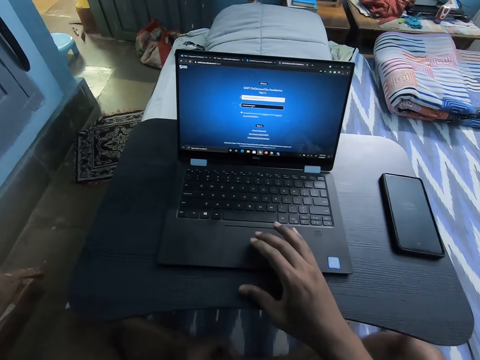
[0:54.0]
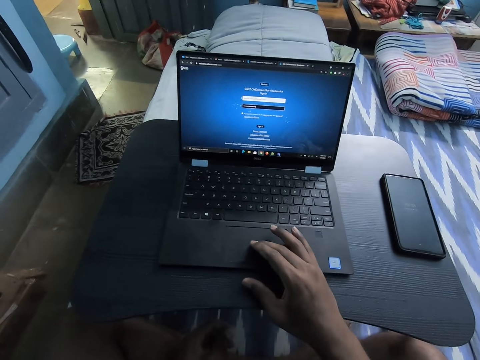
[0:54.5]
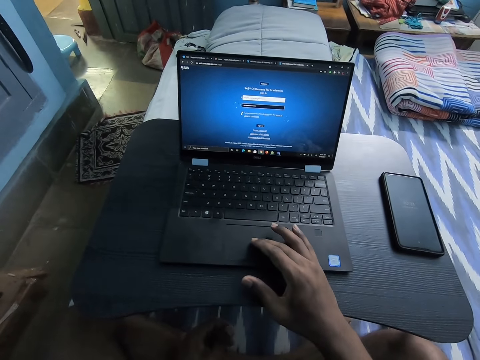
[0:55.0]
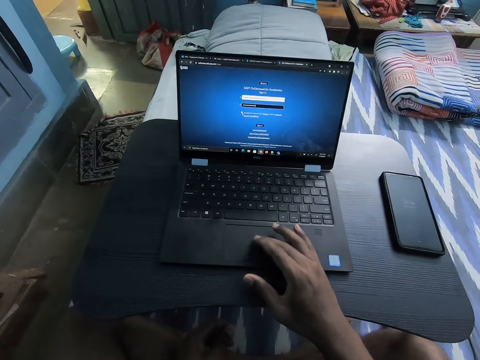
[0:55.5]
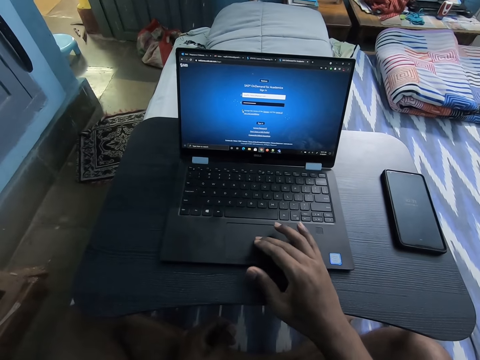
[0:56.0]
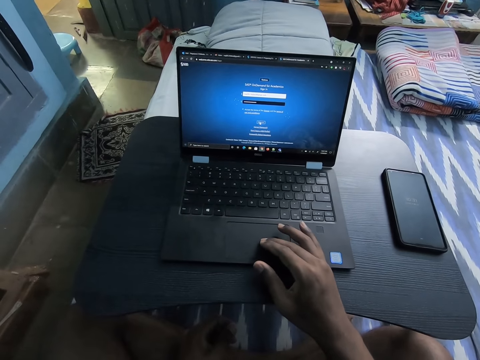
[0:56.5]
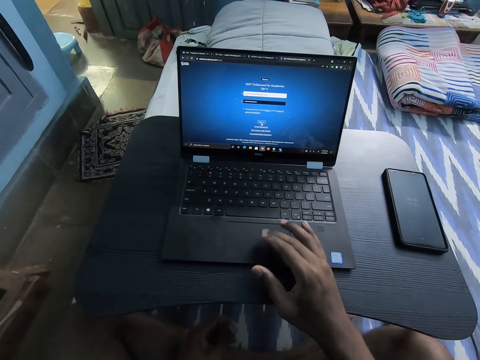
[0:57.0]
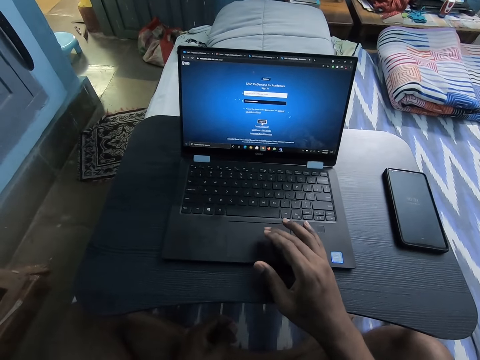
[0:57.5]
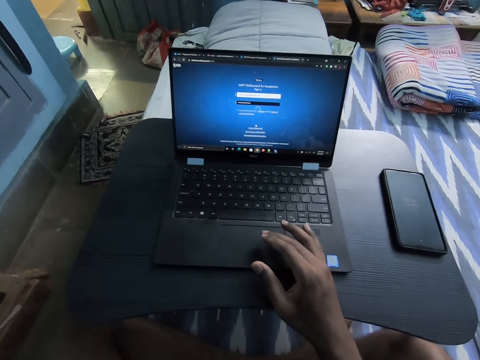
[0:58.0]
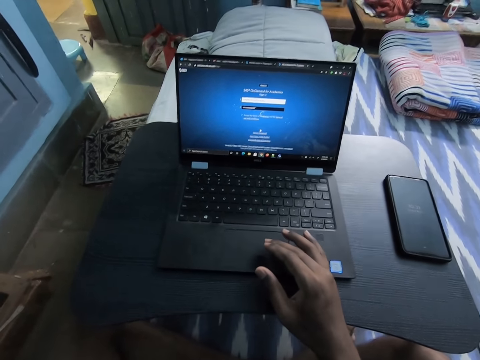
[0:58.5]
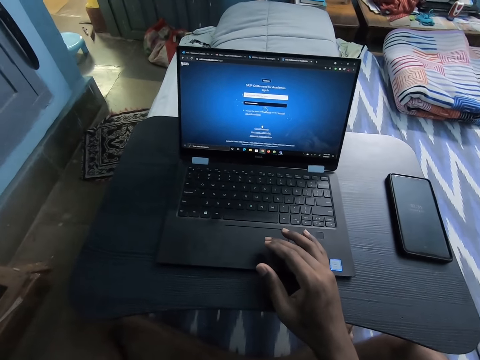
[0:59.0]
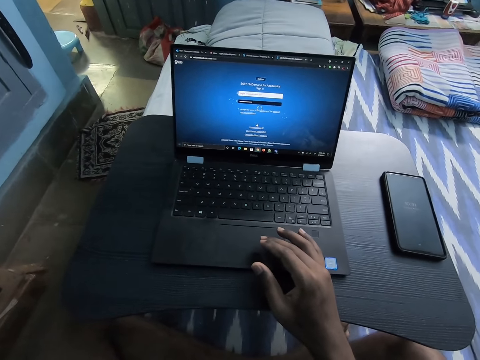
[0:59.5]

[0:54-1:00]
The camera wearer operates the laptop on the table with her right hand. She scrolls the laptop.

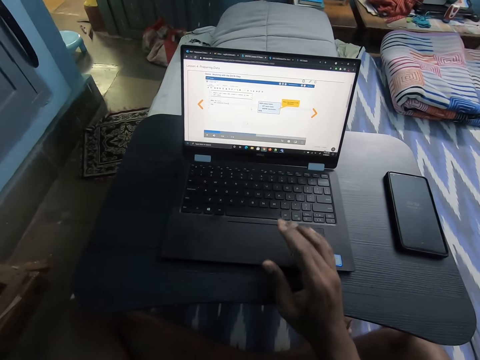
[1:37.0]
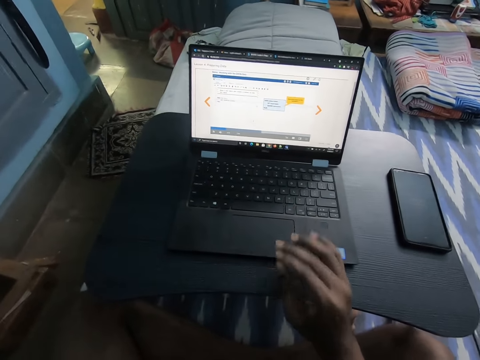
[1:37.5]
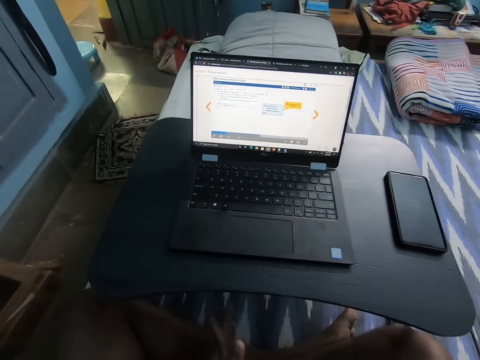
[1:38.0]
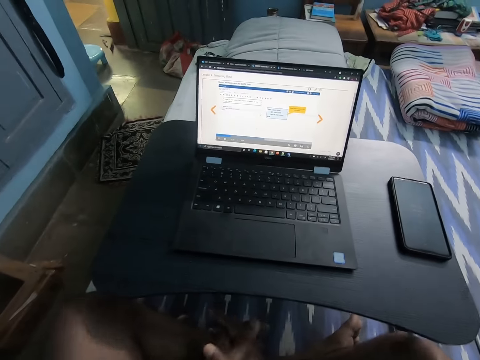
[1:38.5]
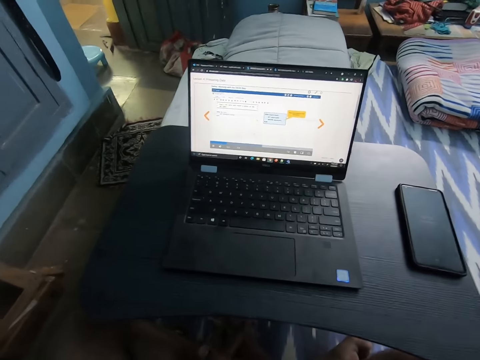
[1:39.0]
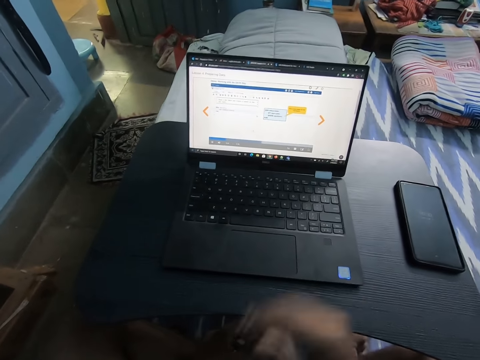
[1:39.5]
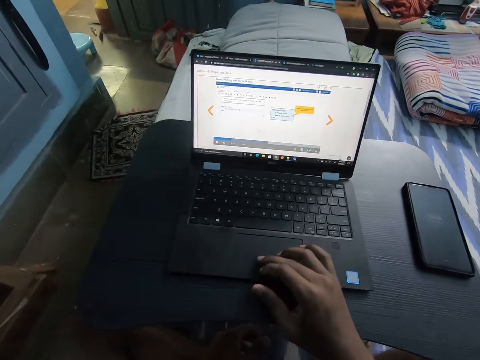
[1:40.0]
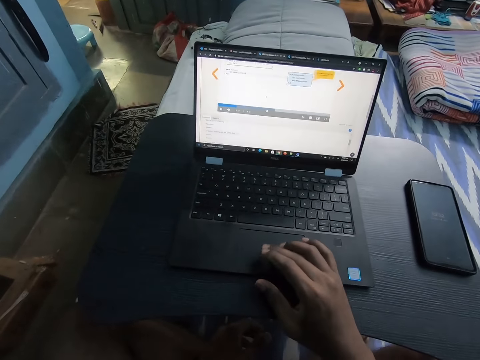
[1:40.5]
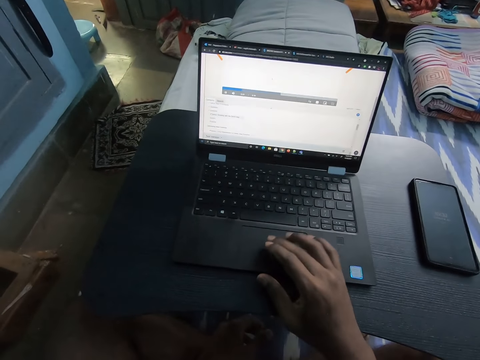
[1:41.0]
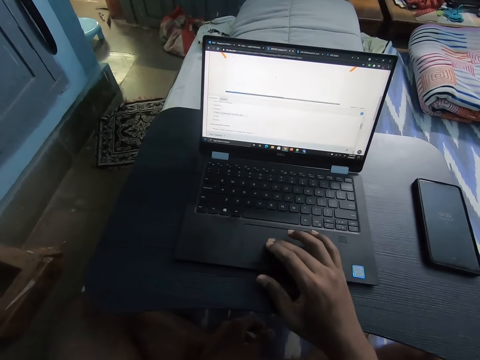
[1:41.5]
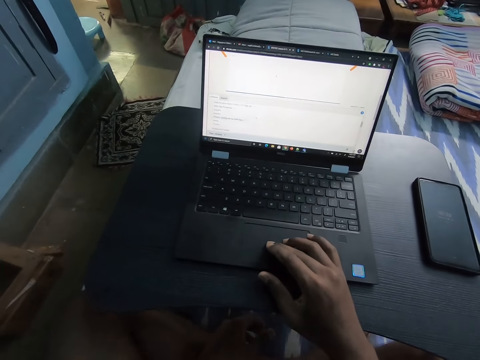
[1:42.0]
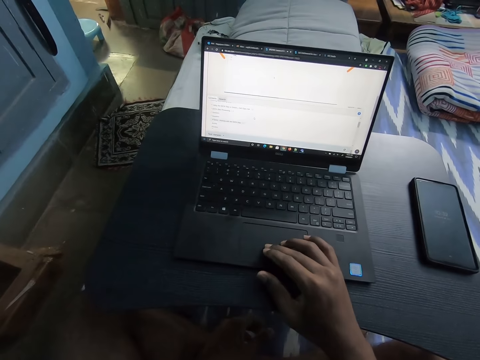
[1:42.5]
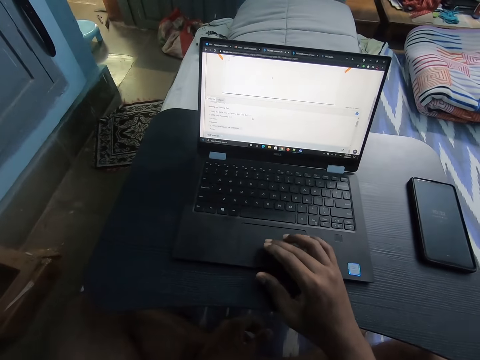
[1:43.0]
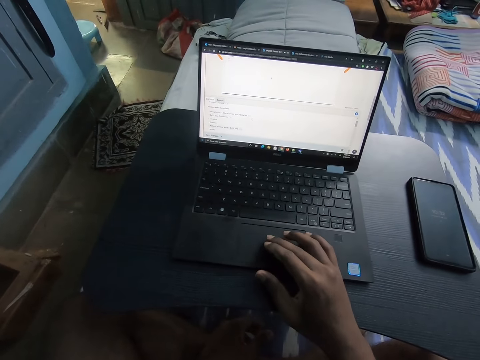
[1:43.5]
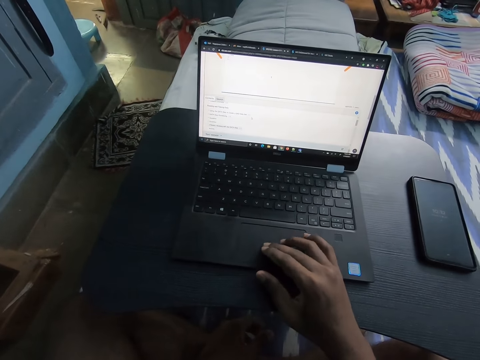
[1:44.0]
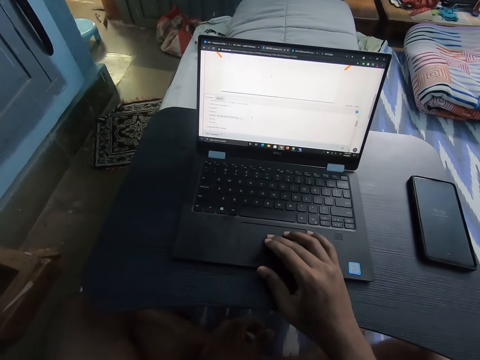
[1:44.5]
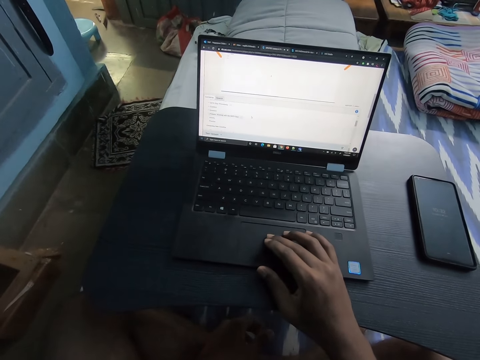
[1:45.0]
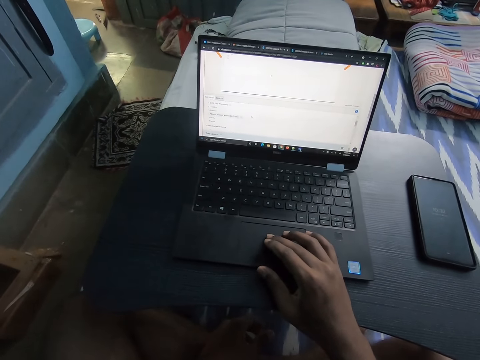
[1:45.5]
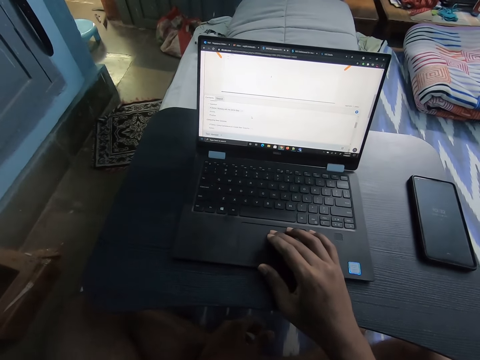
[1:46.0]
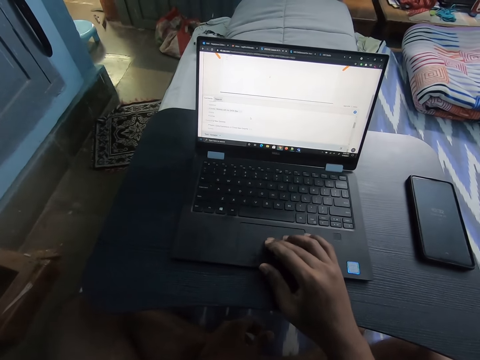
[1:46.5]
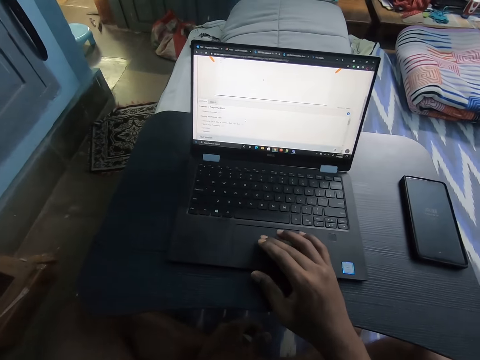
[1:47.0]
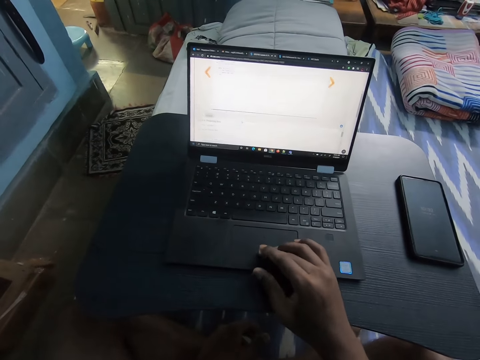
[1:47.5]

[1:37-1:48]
The camera wearer looks at the laptop. They scroll the laptop.

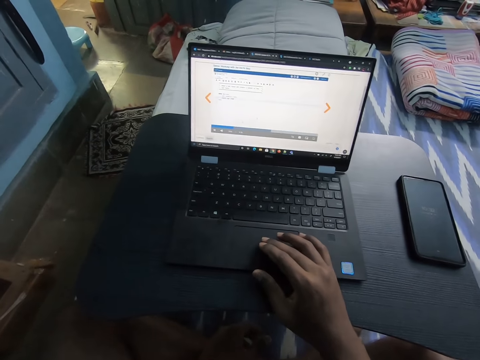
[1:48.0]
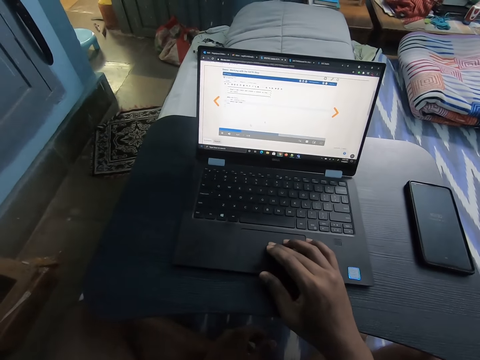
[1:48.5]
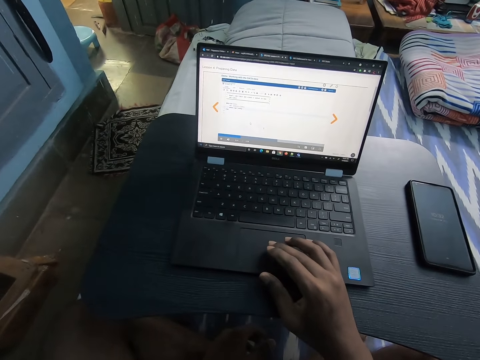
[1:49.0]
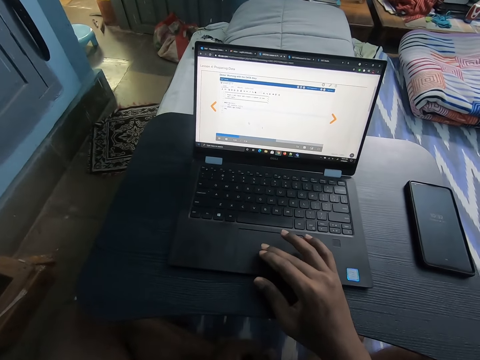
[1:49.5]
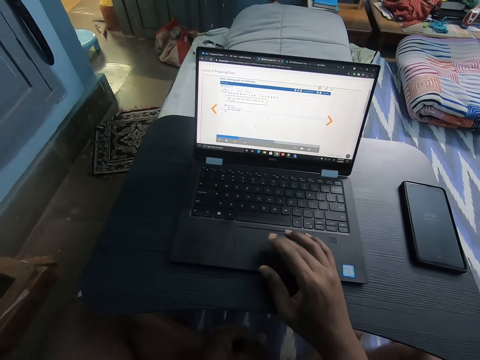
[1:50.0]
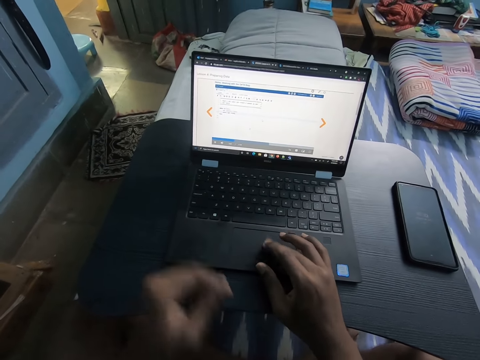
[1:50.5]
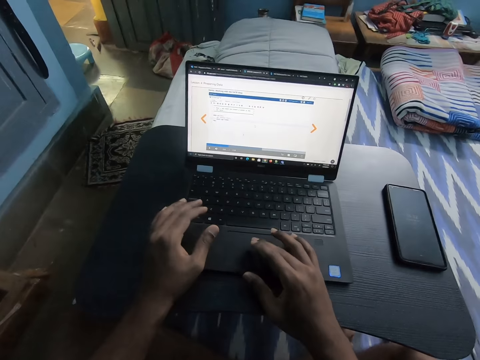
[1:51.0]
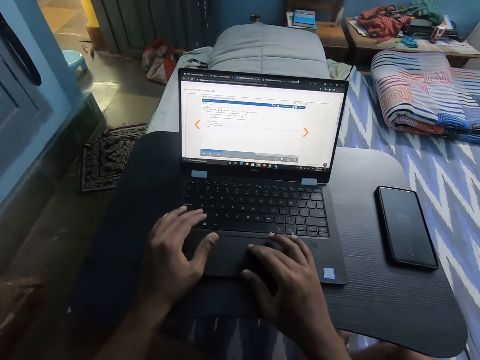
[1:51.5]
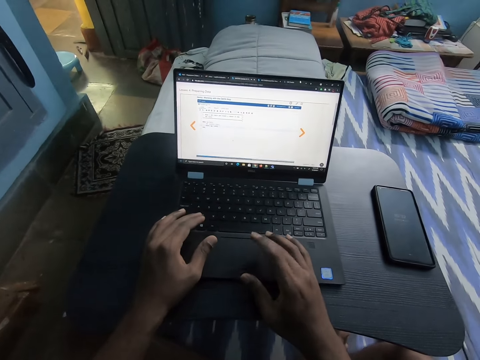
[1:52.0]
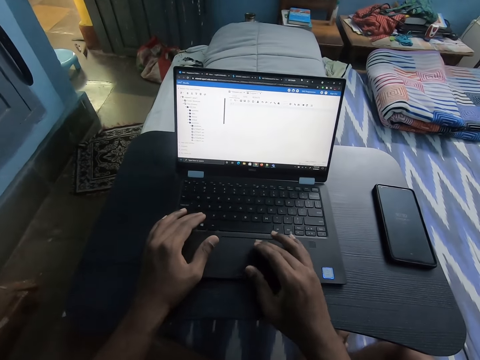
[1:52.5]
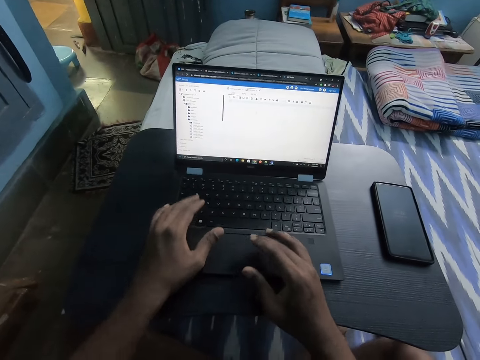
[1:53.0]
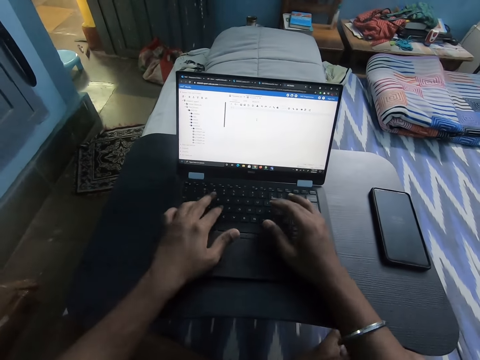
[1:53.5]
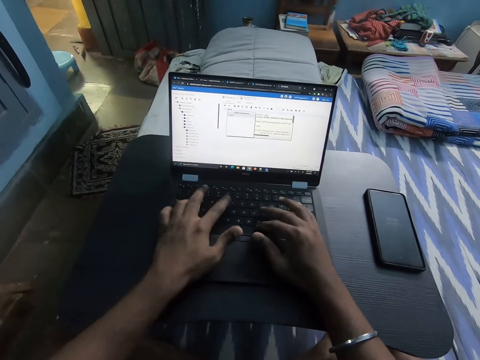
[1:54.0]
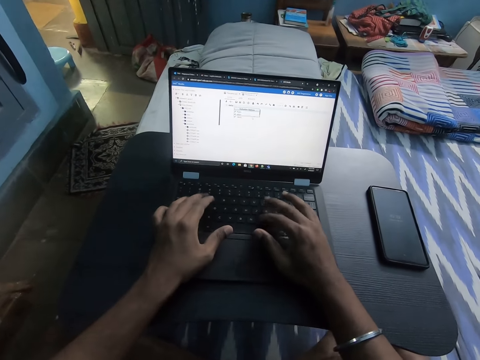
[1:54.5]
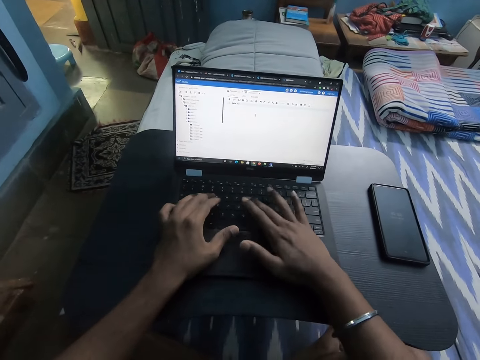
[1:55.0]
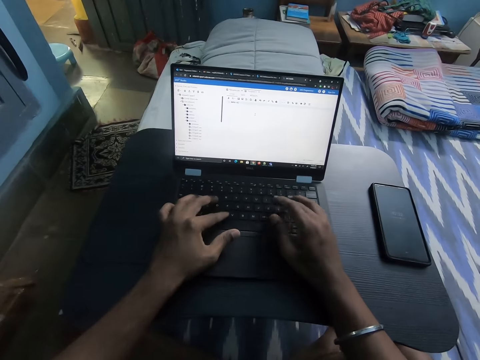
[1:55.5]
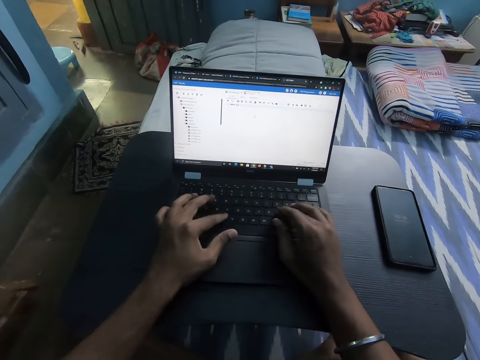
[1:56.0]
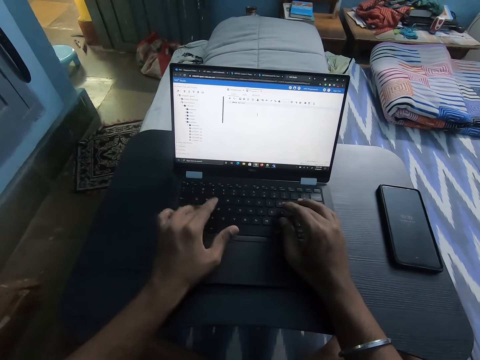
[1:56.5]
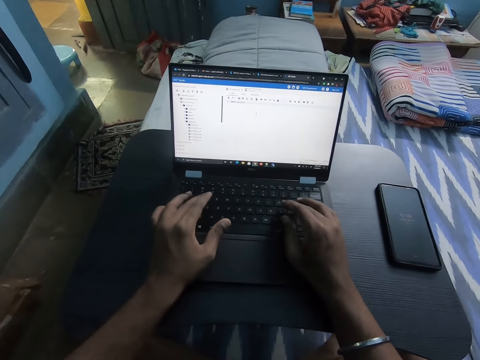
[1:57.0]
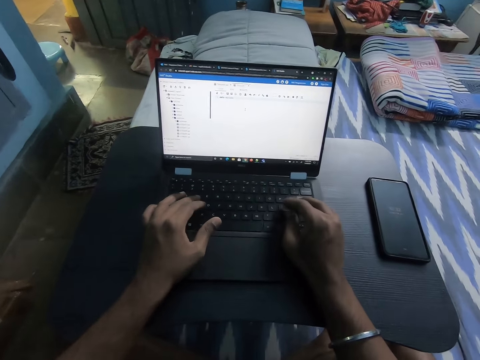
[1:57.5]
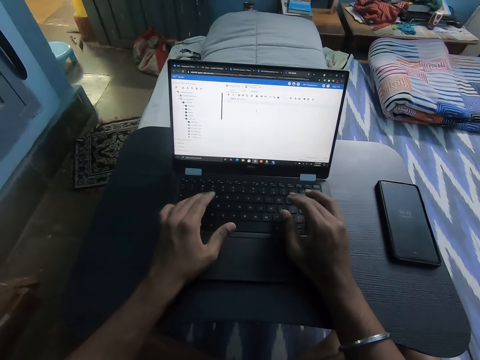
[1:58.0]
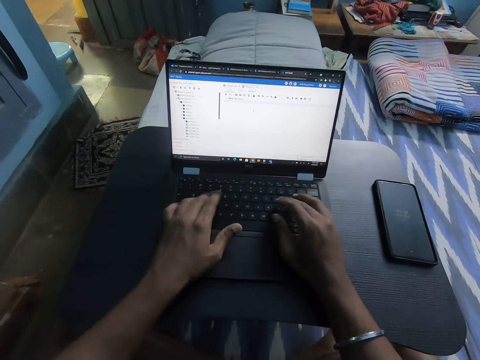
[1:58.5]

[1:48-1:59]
The camera wearer operates the laptop on the table with both hands. They type words into the laptop.
